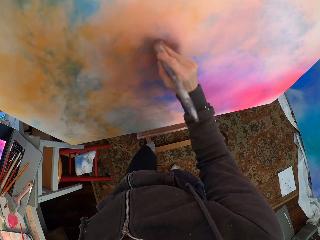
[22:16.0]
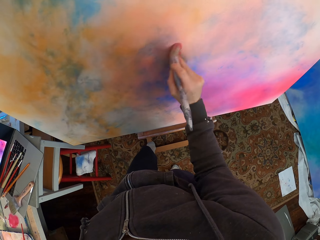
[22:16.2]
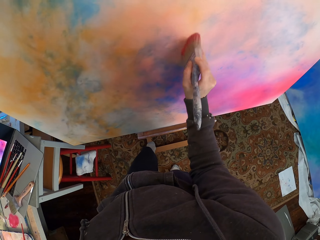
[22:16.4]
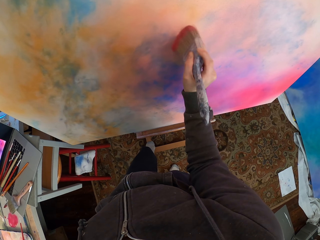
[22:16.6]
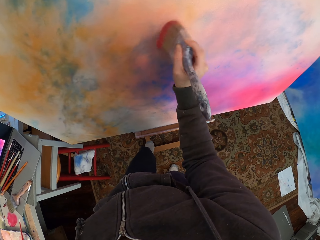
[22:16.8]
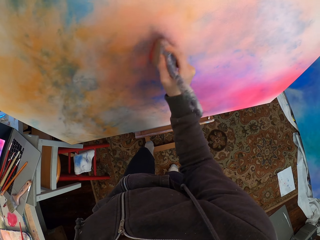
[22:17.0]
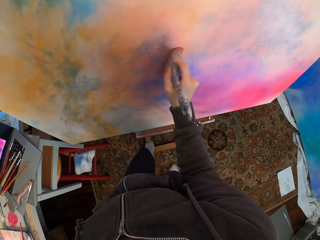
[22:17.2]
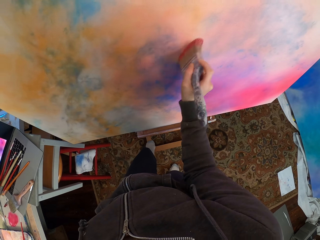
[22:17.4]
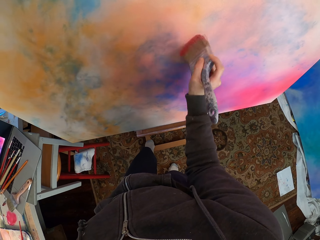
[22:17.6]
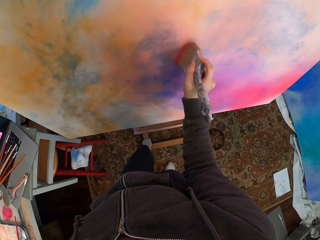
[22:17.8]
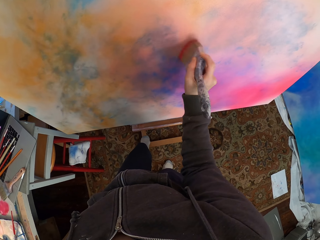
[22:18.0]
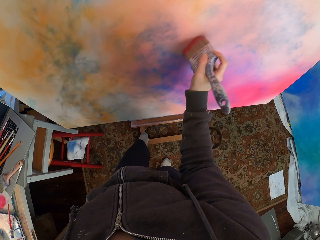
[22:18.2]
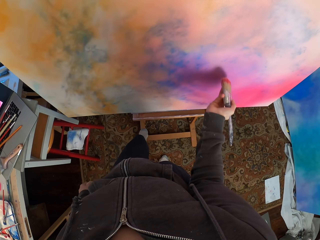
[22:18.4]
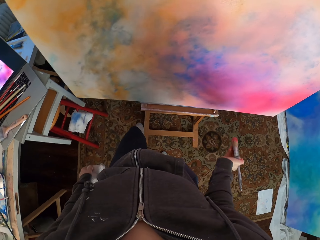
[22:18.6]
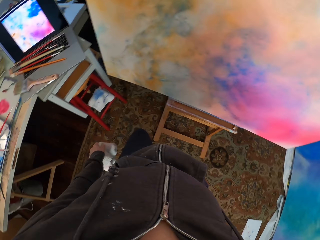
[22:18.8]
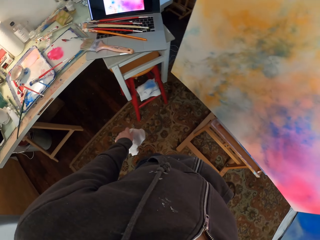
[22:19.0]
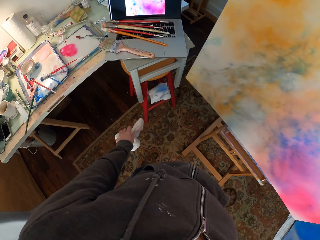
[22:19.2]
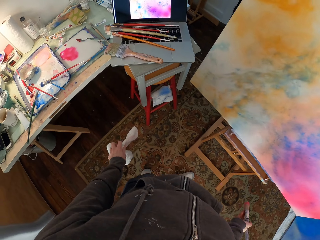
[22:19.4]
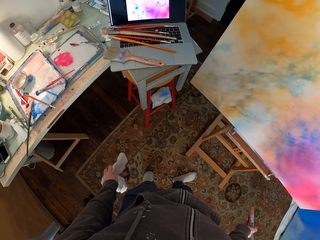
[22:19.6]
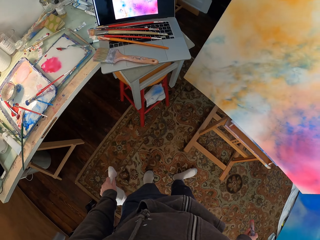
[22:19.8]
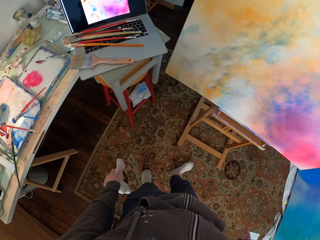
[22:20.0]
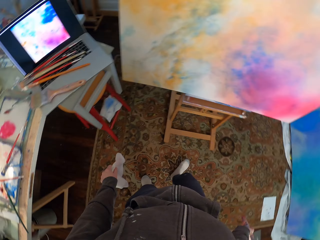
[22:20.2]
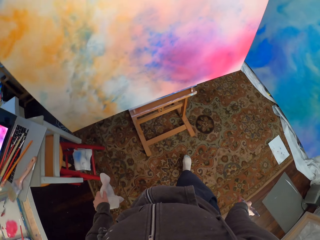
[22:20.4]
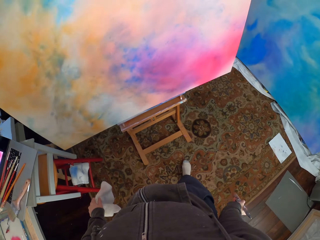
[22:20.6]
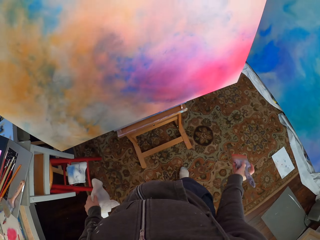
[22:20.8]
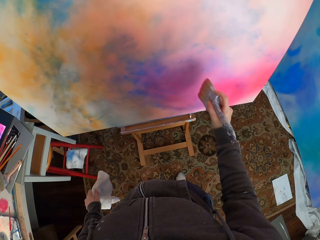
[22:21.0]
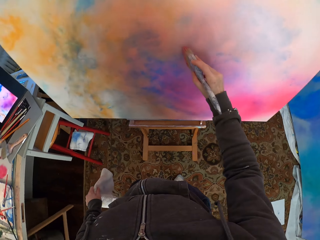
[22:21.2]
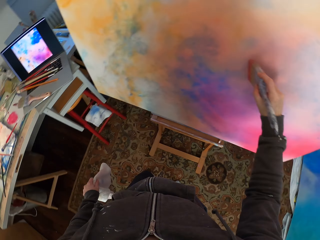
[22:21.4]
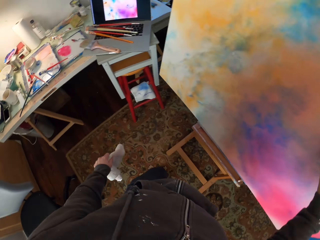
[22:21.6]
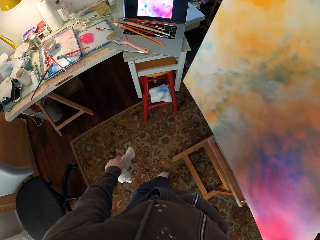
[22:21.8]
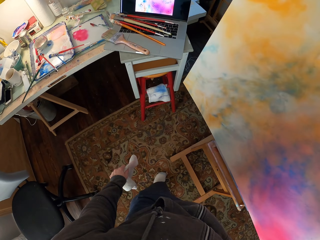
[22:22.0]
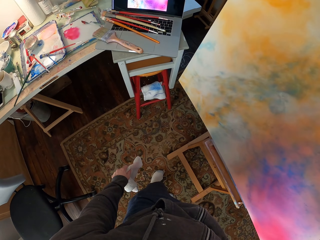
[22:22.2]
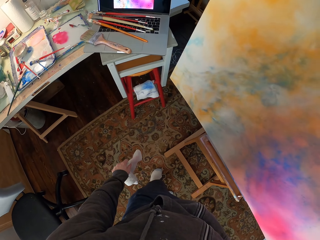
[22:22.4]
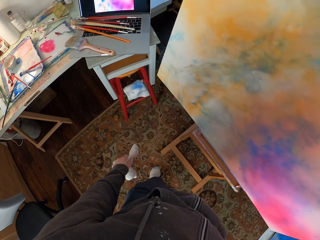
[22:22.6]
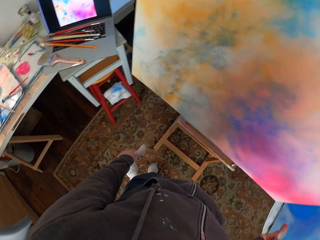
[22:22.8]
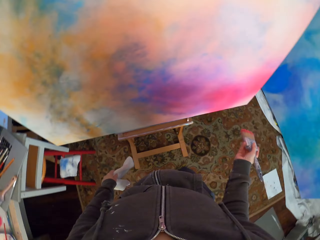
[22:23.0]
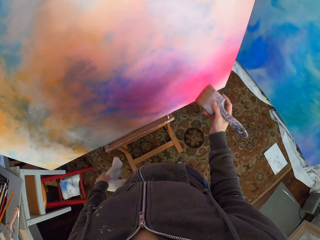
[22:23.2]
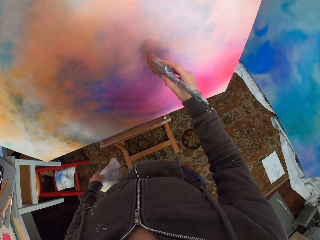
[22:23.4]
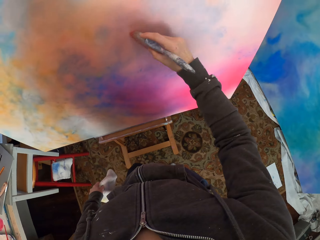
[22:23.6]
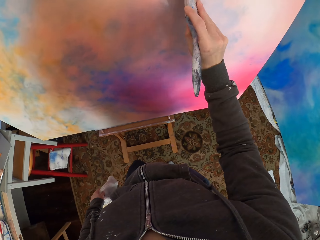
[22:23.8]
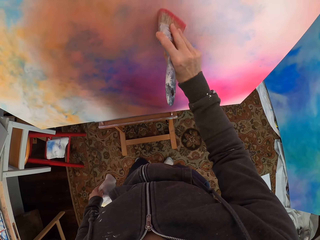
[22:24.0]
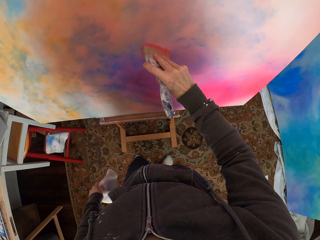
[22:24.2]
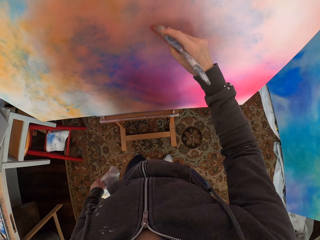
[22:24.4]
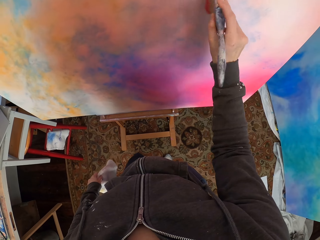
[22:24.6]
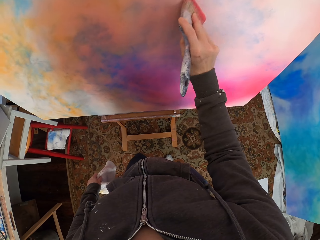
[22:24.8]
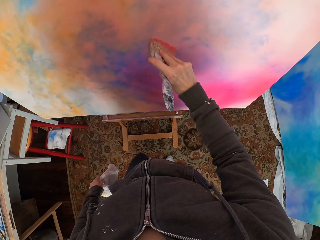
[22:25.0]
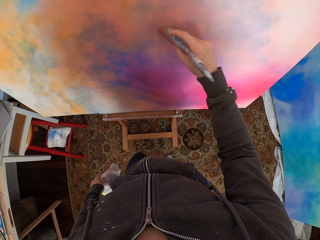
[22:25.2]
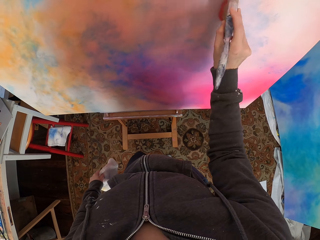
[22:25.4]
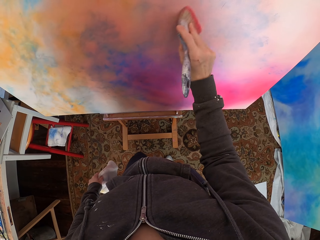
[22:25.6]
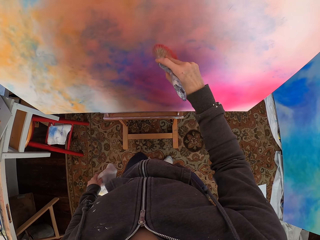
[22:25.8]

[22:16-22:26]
The camera wearer looks around. They look at the laptop. They look at the canvas. They paint the canvas. They look at the laptop. They paint the canvas.

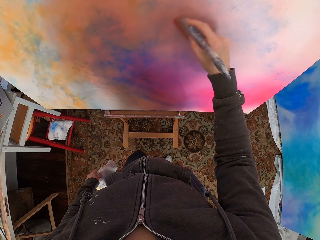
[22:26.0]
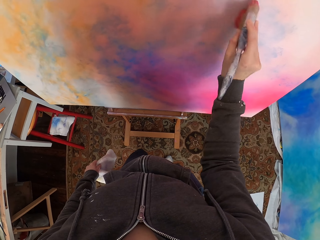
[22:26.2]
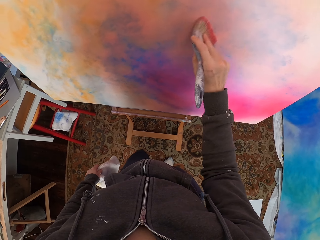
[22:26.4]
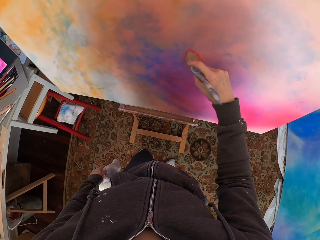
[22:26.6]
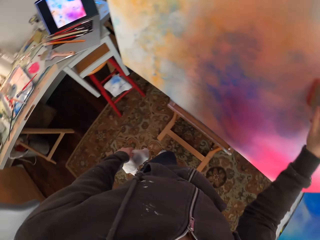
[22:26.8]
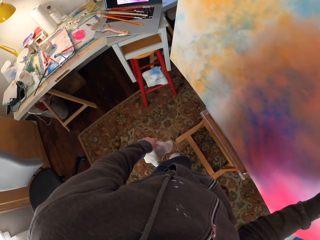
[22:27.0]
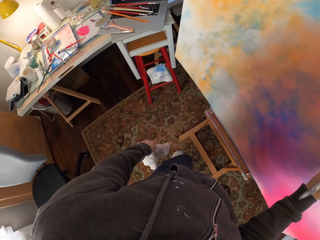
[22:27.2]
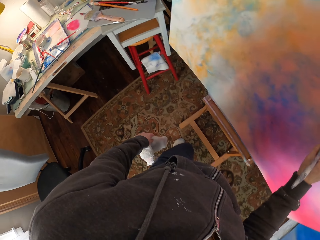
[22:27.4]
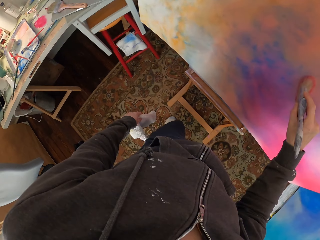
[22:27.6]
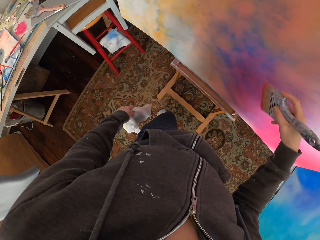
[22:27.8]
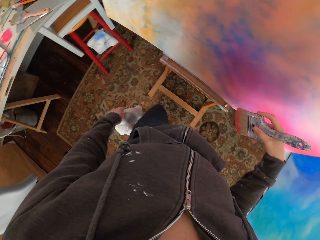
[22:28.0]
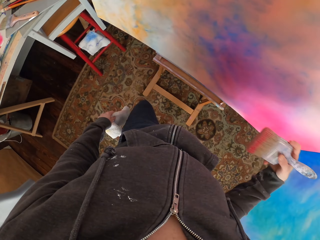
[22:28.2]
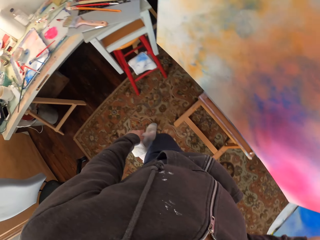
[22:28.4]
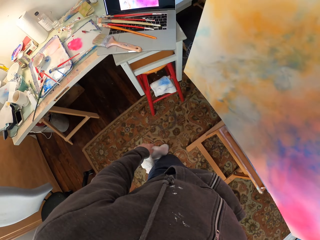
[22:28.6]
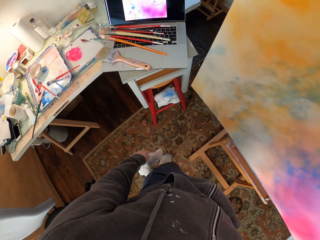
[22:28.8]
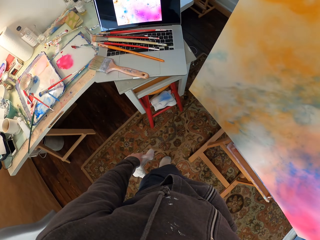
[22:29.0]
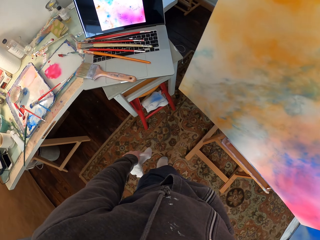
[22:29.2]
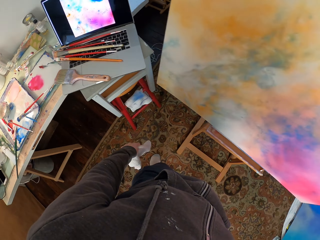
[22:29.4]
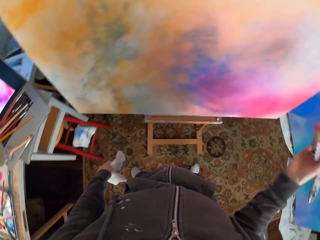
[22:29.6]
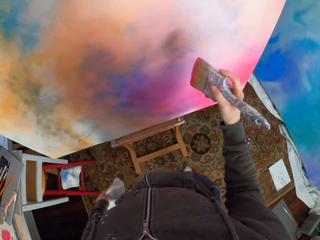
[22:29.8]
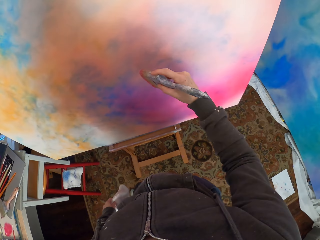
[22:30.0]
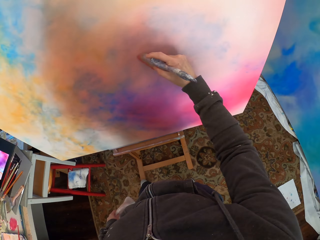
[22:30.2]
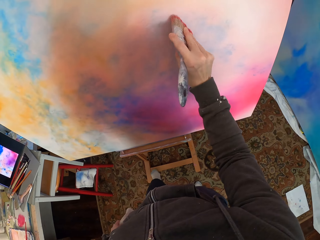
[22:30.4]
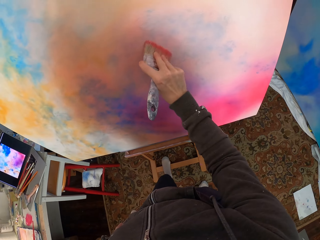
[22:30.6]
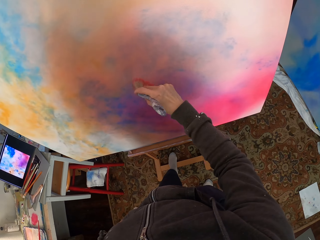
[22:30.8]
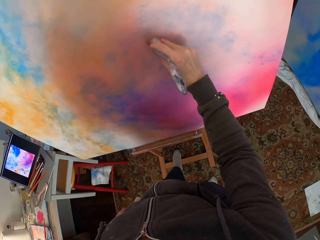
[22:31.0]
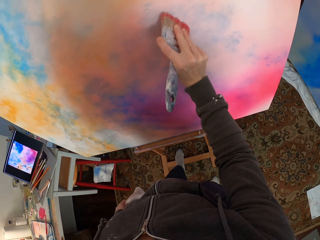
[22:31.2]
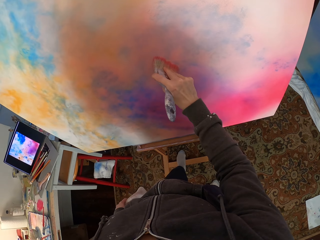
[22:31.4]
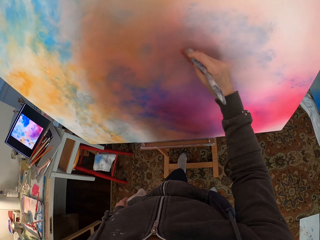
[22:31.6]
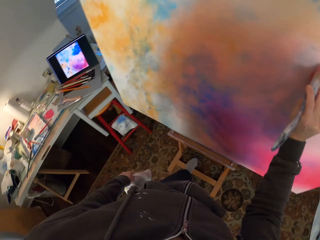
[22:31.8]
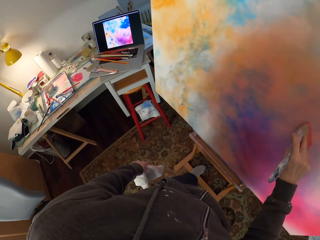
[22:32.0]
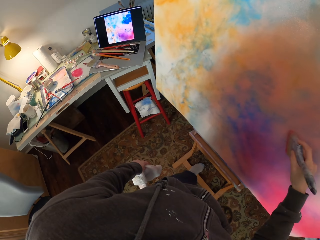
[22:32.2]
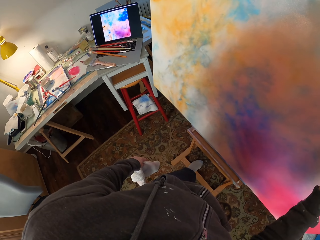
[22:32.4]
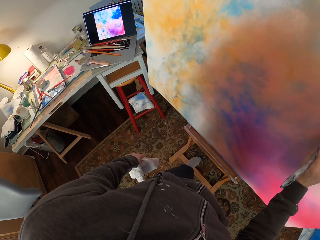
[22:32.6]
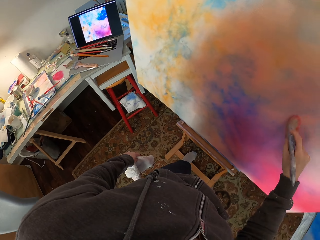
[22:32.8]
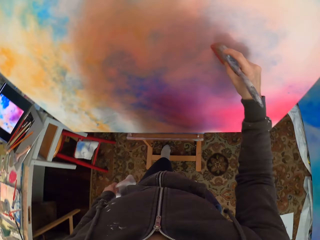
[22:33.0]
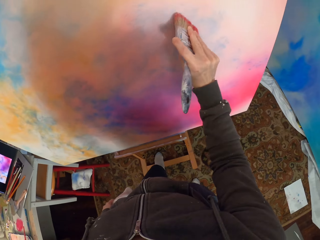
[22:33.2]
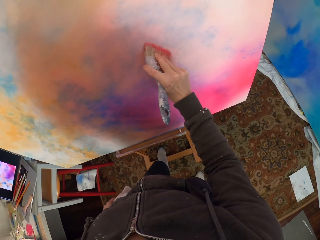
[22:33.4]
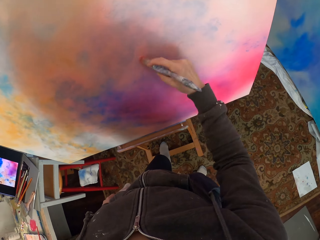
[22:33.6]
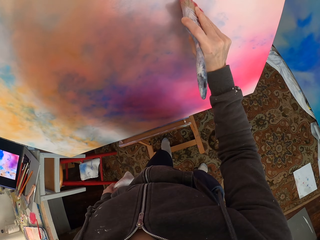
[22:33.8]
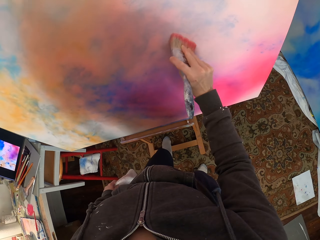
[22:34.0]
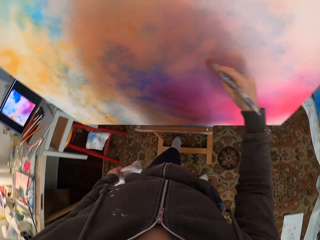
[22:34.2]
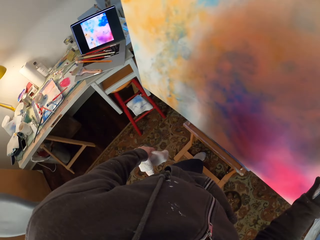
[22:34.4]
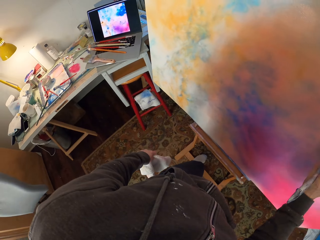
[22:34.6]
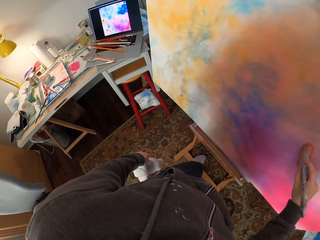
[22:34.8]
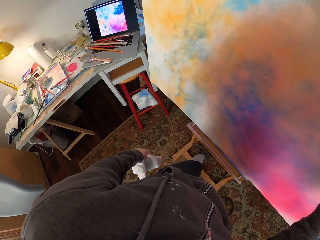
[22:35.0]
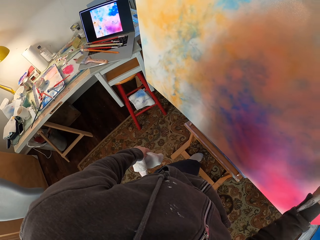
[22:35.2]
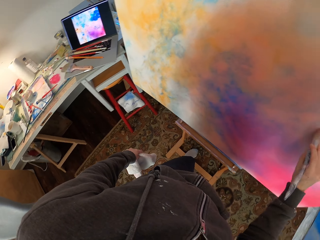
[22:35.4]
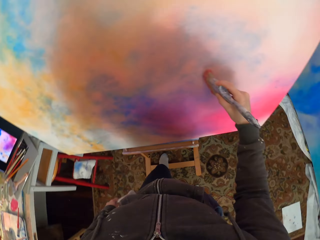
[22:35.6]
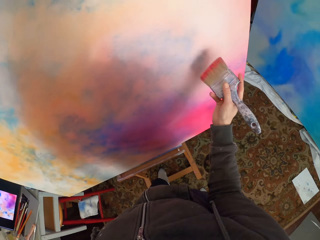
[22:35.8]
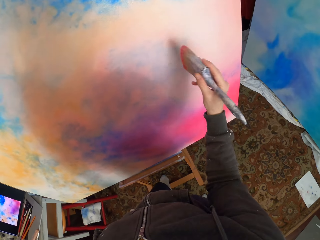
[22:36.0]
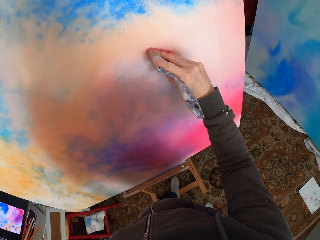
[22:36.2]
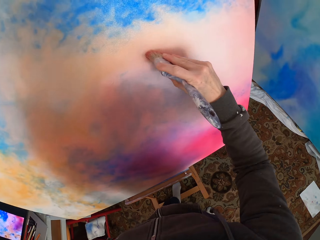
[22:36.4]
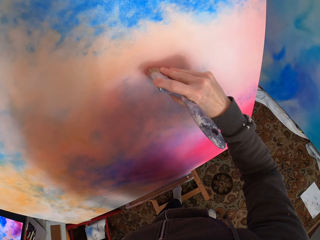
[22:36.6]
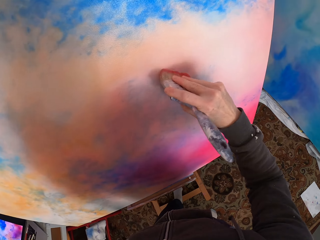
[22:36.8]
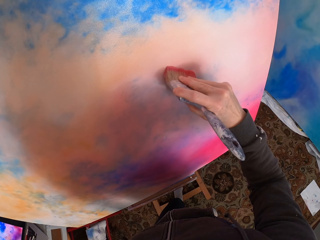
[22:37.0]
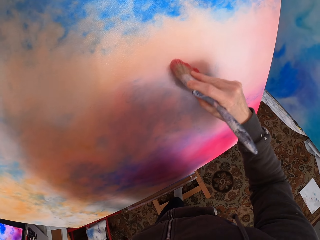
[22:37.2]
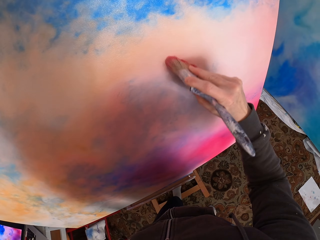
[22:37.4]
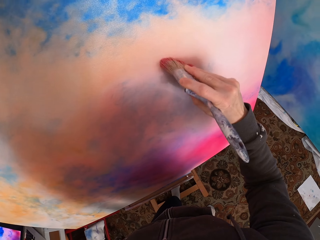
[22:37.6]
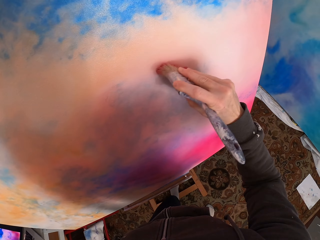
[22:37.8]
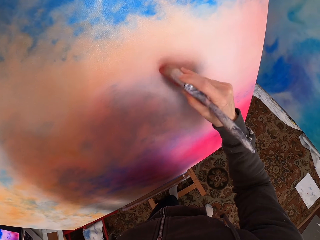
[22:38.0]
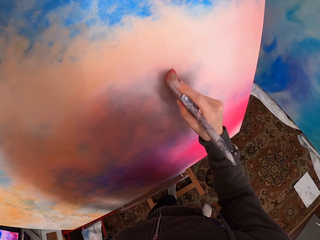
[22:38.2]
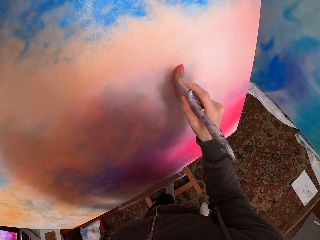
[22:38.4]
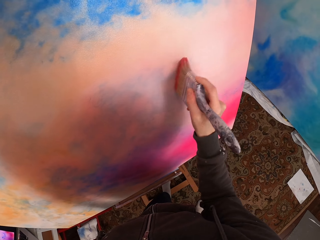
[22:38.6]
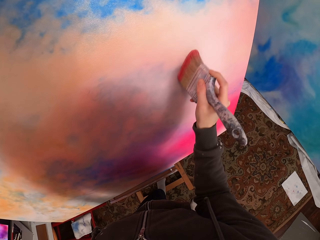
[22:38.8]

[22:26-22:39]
The camera wearer looks at the canvas. They paint the canvas. They look at the laptop. They paint the canvas. They look at the laptop. They paint the canvas.
